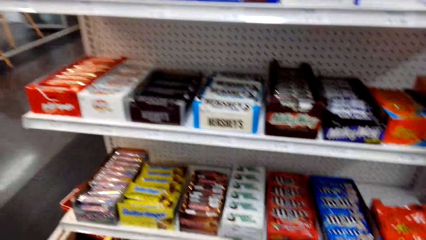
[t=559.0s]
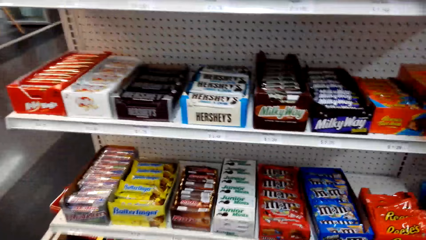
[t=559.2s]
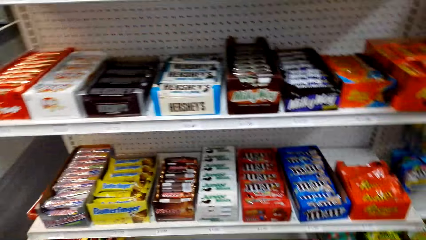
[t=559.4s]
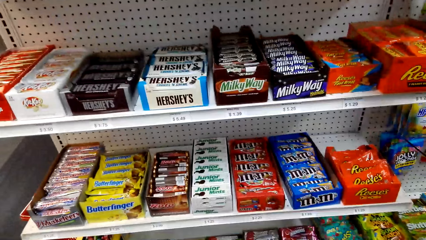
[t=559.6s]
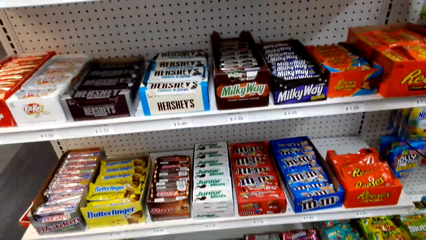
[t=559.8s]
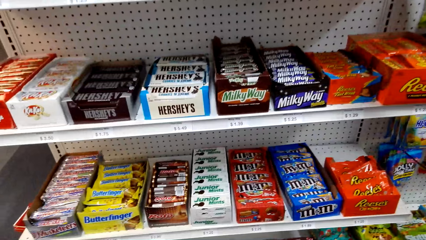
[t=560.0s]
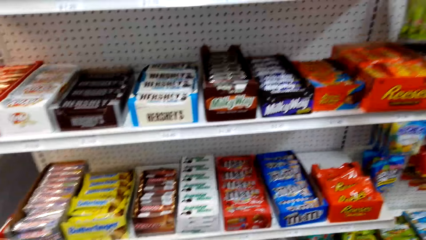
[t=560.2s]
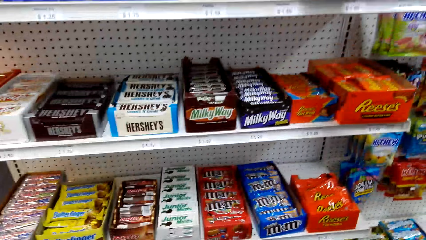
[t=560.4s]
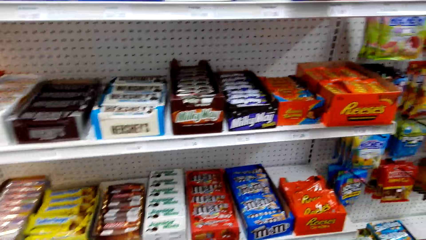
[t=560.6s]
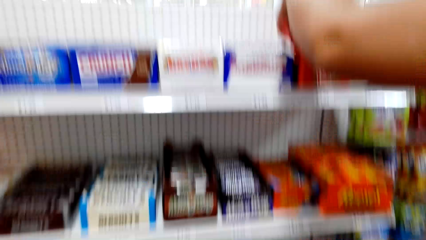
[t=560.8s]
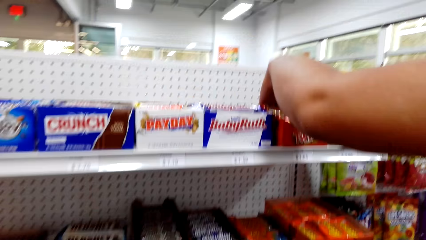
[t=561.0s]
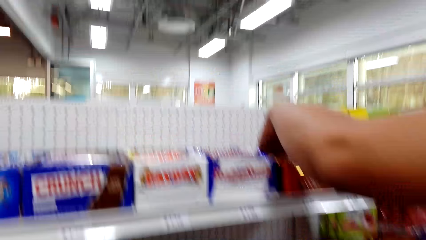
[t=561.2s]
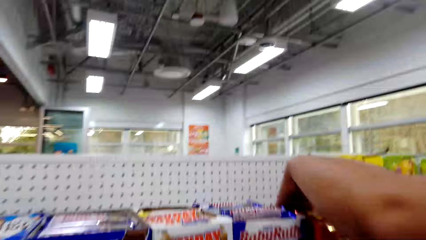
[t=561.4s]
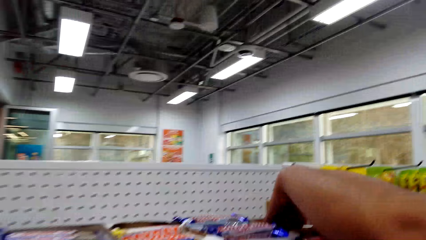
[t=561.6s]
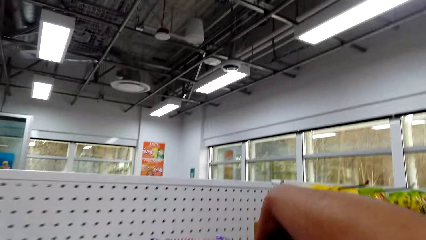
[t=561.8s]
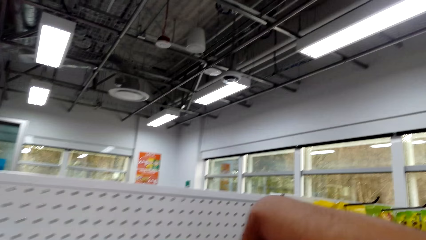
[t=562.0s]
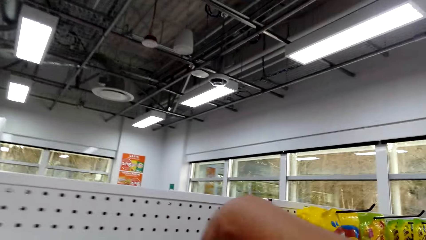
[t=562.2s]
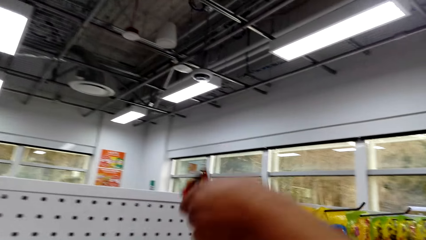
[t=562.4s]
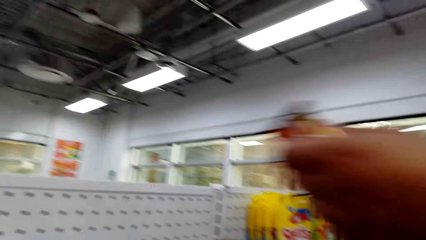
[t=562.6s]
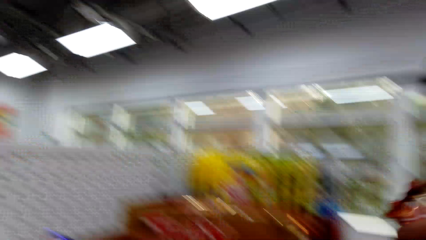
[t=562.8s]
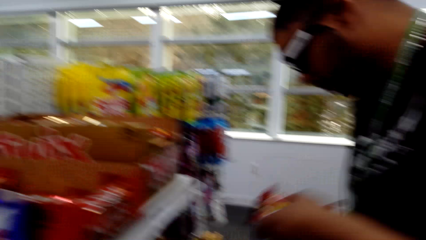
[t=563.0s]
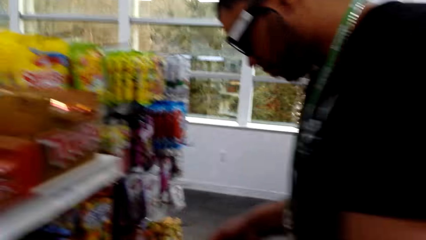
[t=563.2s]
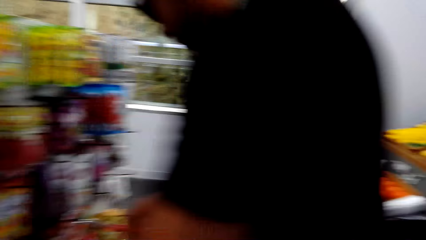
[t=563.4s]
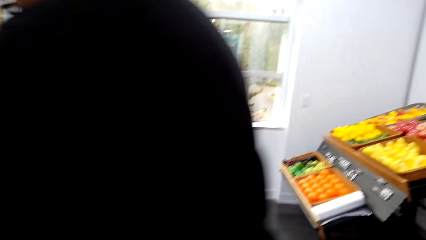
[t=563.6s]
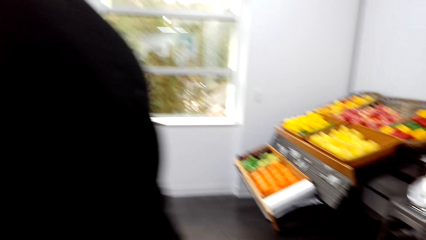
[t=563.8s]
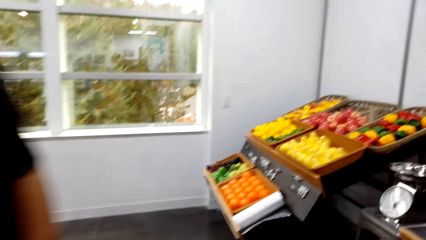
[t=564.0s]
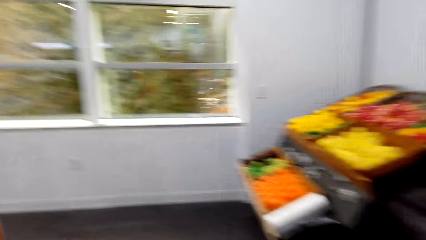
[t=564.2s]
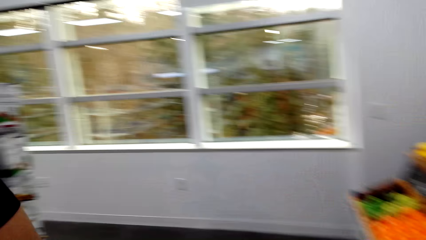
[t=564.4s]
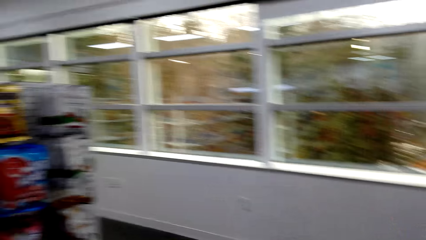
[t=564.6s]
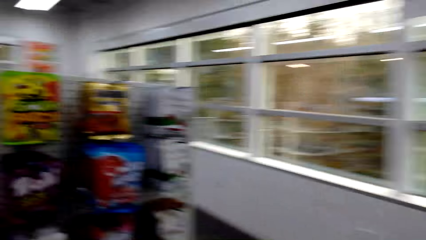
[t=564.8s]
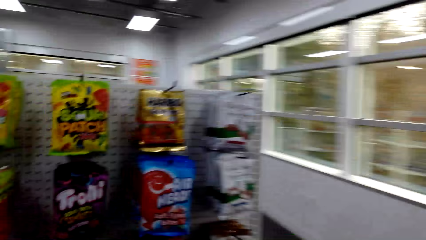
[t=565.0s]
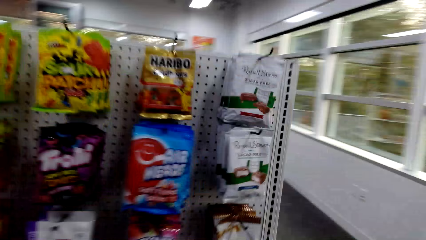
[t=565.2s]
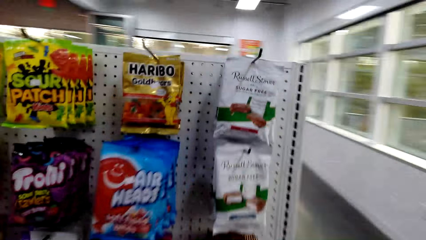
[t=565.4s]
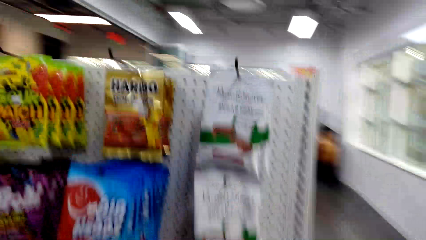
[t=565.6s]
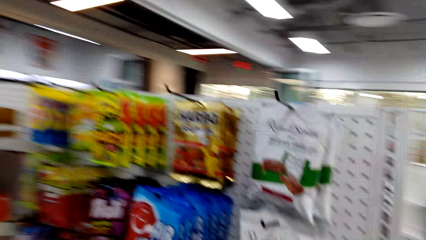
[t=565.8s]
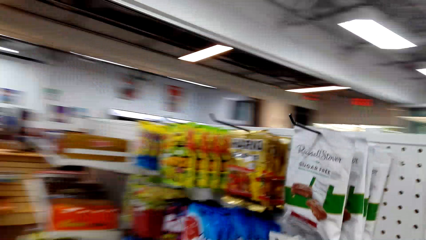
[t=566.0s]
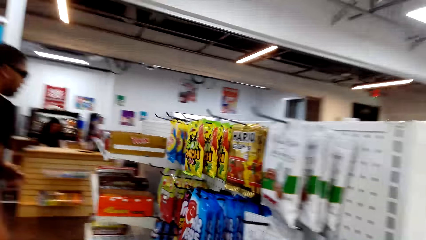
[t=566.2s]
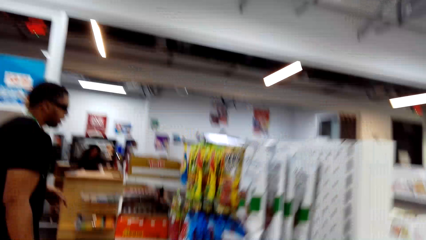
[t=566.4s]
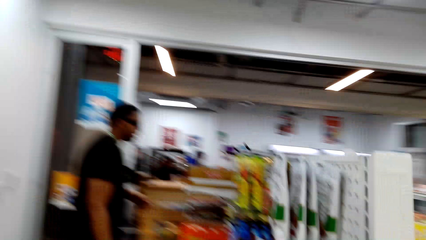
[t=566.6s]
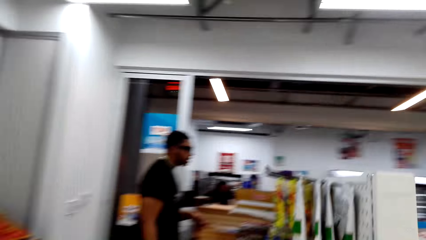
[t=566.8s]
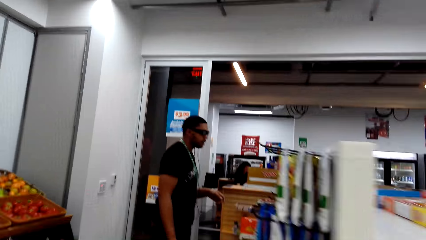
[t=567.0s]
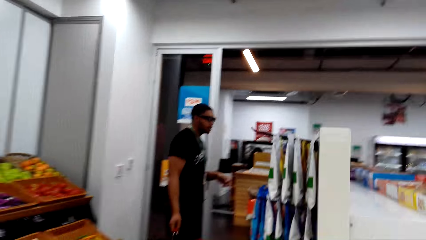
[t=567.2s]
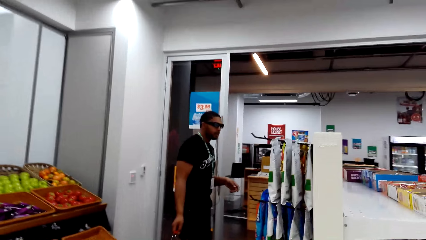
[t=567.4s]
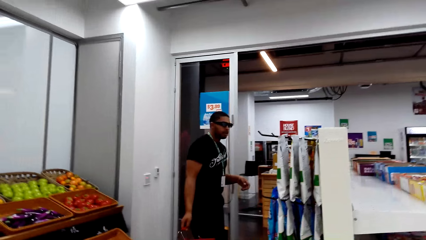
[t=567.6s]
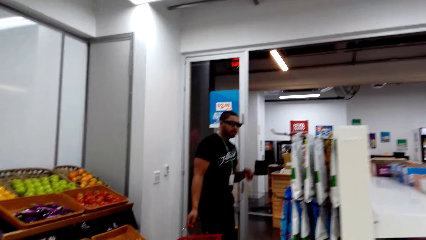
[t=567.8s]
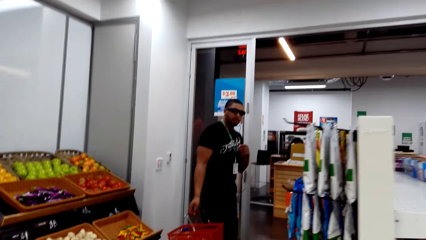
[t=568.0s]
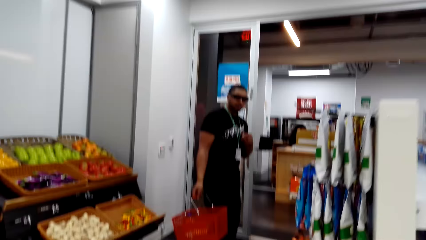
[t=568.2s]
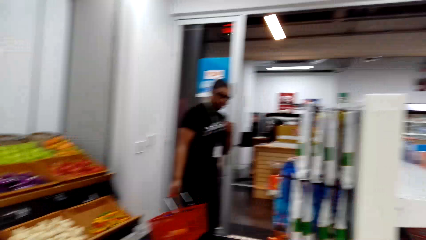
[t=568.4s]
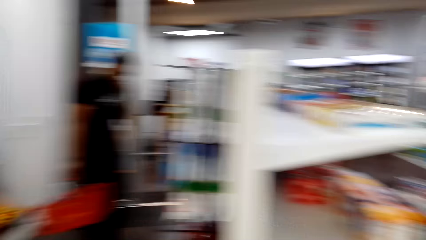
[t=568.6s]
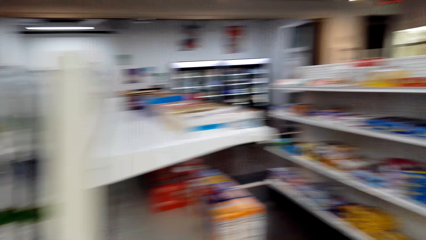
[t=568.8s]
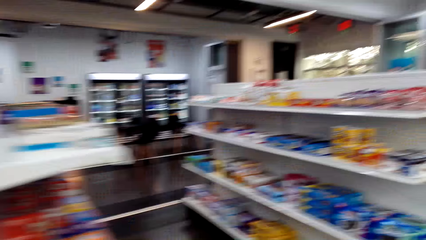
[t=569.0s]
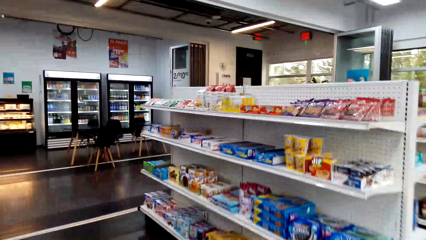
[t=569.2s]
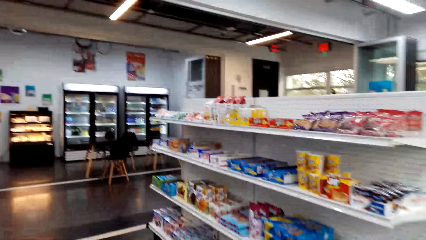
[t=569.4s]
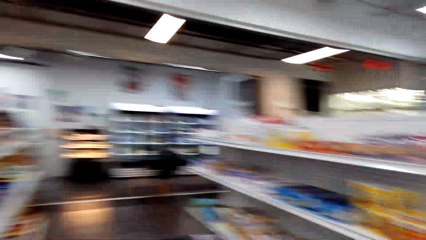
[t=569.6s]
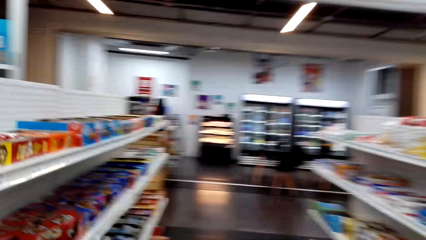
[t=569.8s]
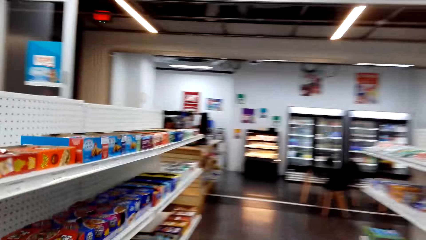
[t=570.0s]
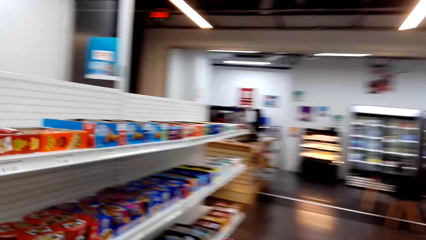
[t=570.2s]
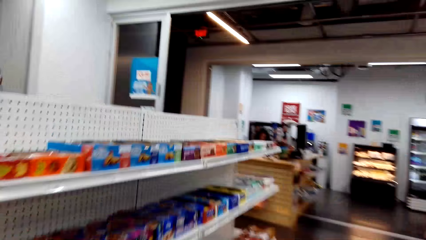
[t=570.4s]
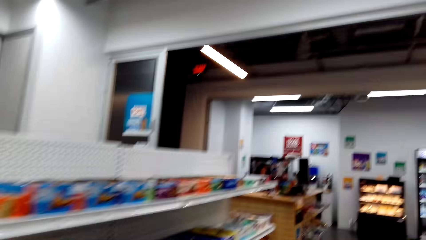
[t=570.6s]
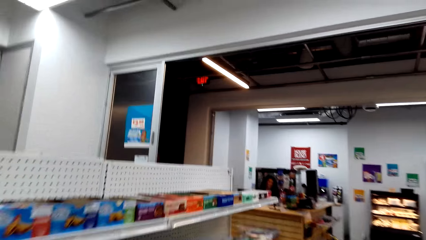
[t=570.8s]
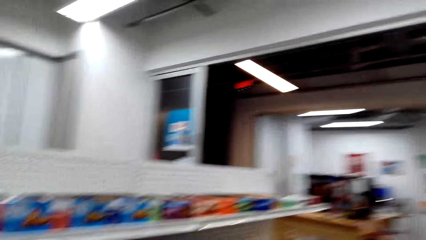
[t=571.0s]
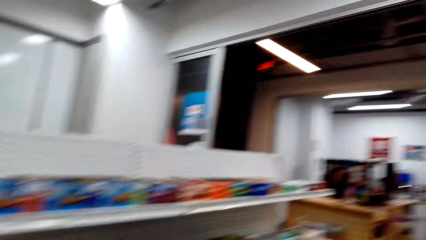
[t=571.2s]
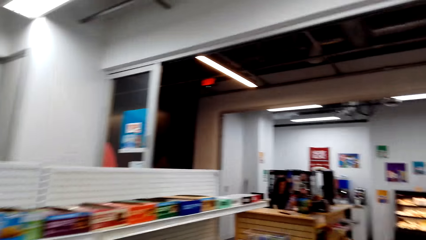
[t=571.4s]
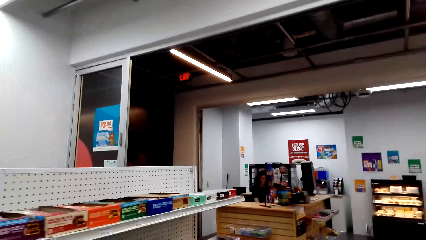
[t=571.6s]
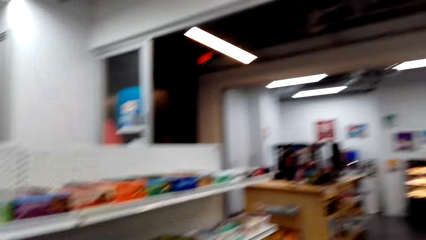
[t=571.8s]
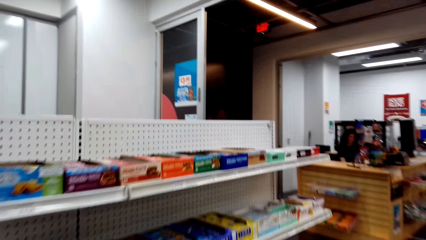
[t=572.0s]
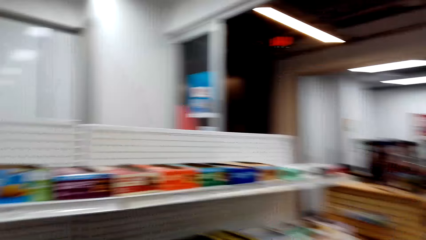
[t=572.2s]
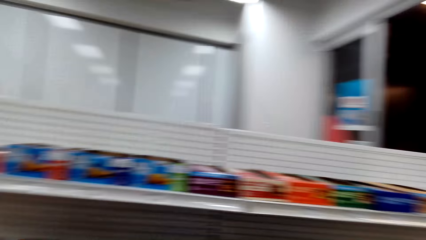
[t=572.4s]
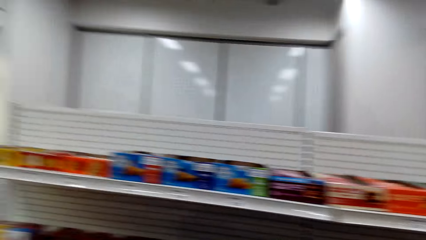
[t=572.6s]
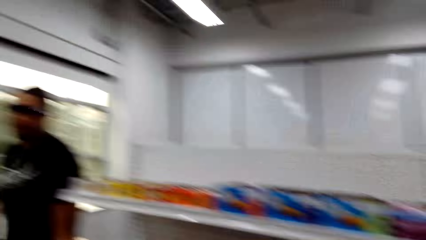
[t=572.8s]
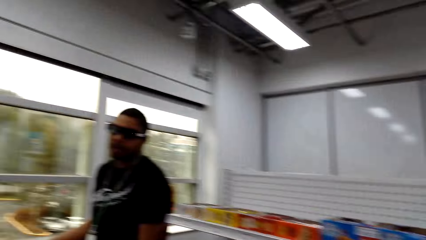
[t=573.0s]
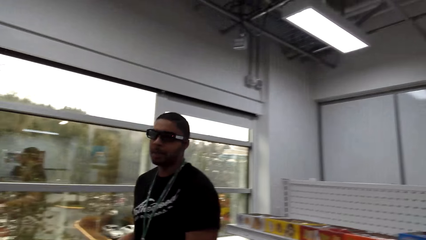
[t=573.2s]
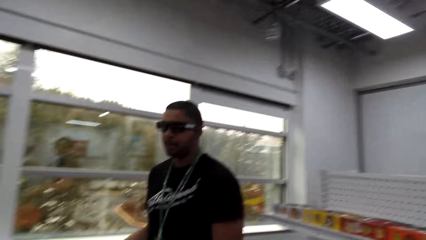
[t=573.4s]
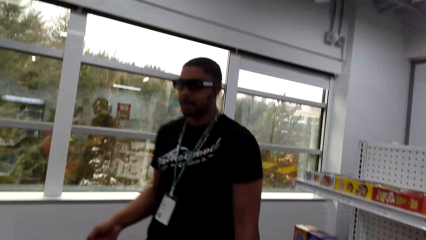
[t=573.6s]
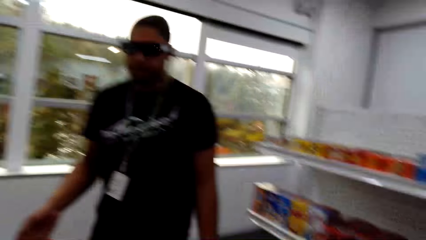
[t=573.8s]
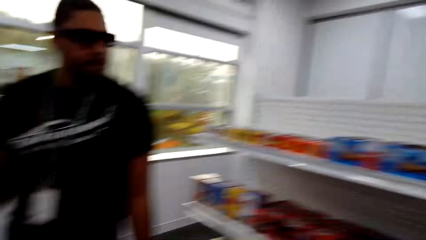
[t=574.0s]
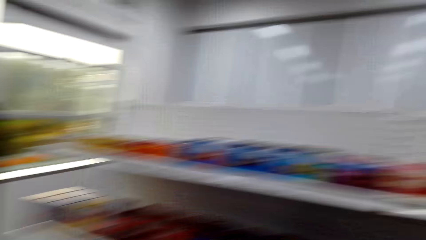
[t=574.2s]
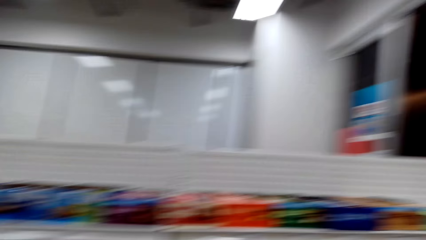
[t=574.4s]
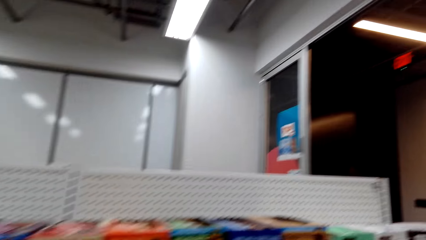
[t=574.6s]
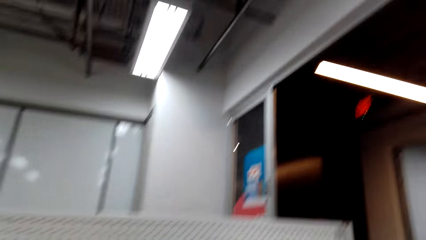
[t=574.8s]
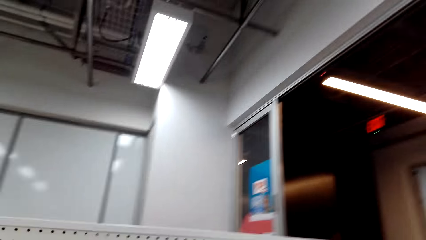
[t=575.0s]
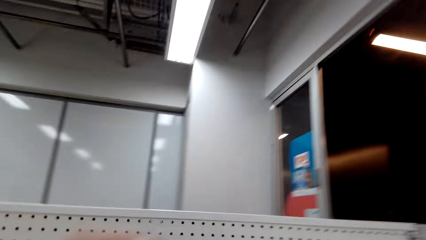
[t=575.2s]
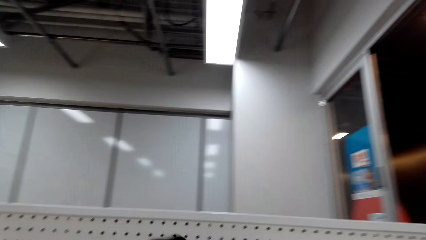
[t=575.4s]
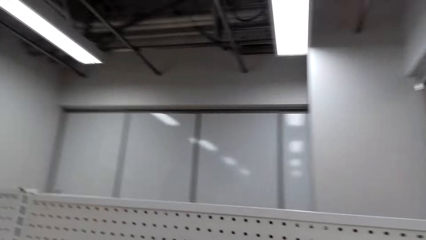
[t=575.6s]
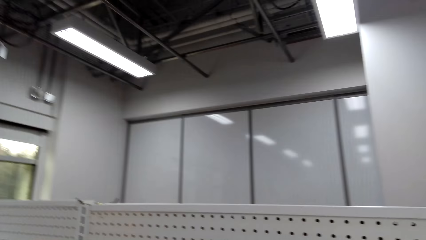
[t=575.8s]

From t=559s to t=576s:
A man picks items from the shelf and puts items in the basket. The camera wearer walks around the supermarket and dialogues to the man.
